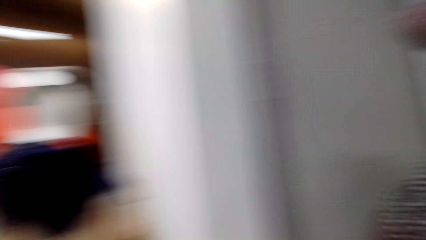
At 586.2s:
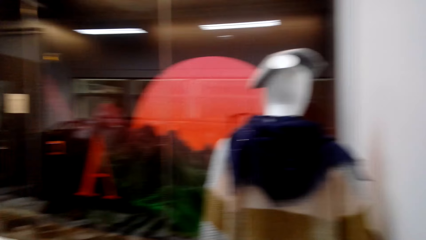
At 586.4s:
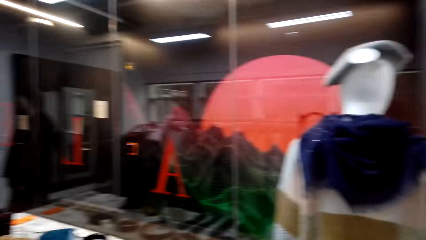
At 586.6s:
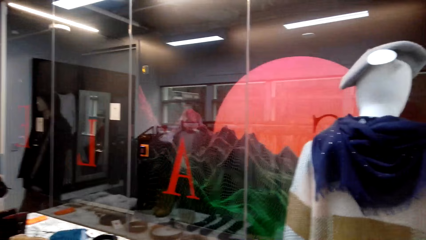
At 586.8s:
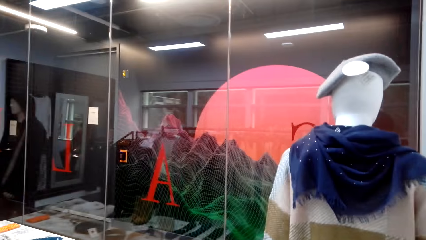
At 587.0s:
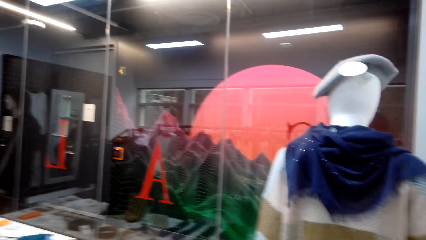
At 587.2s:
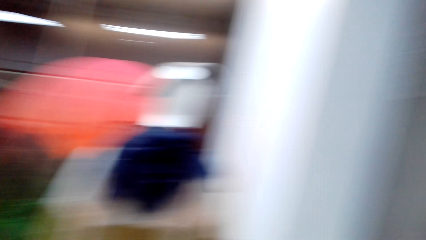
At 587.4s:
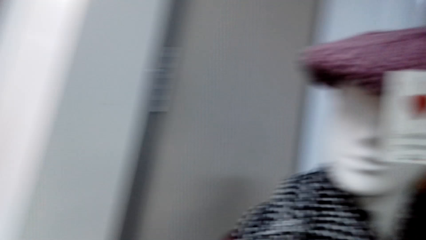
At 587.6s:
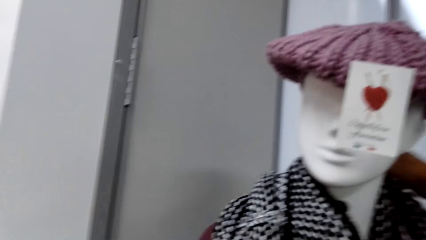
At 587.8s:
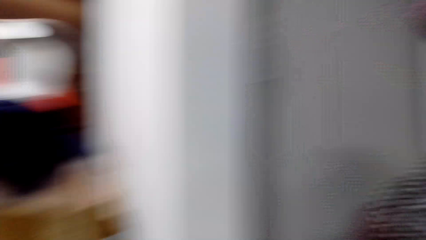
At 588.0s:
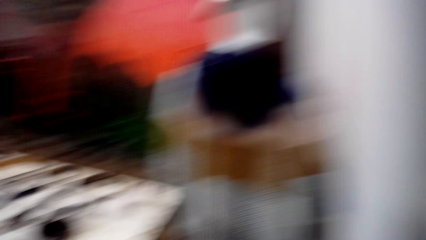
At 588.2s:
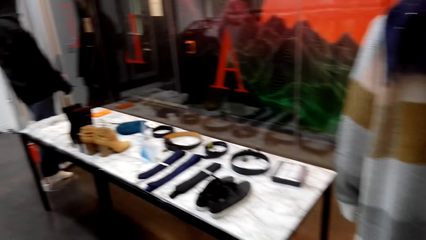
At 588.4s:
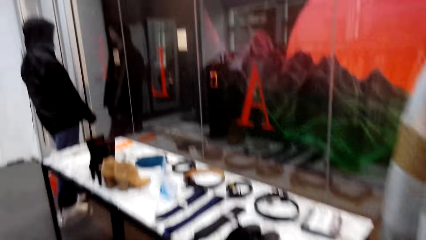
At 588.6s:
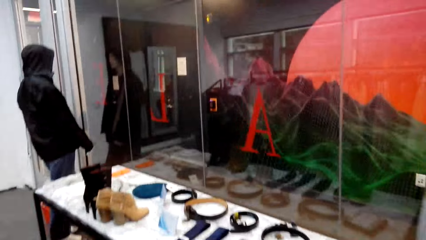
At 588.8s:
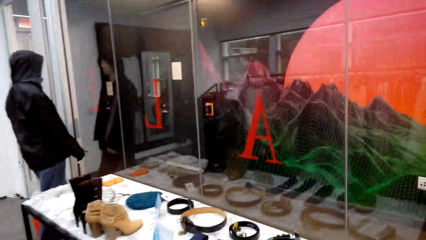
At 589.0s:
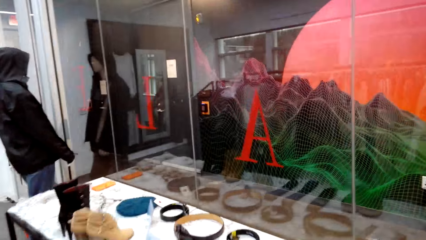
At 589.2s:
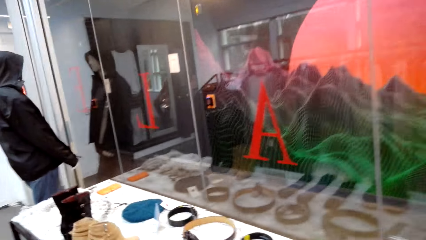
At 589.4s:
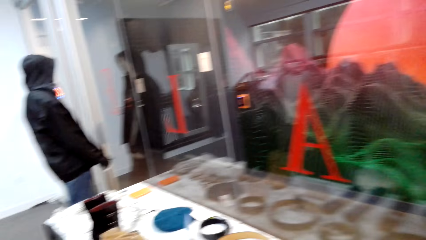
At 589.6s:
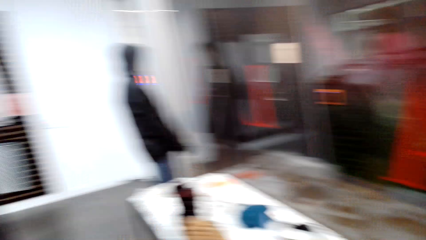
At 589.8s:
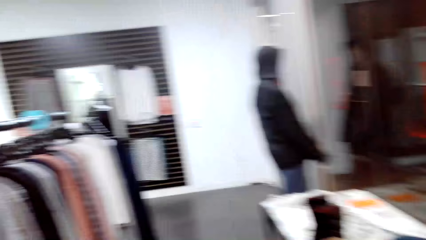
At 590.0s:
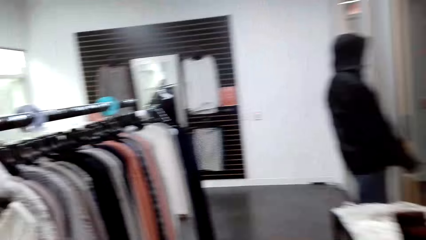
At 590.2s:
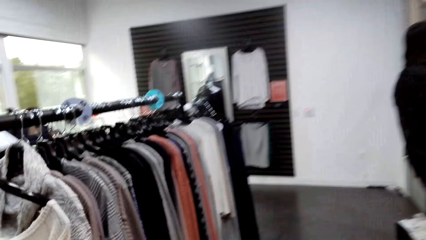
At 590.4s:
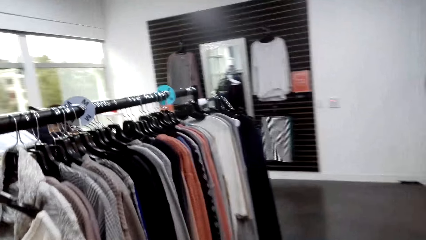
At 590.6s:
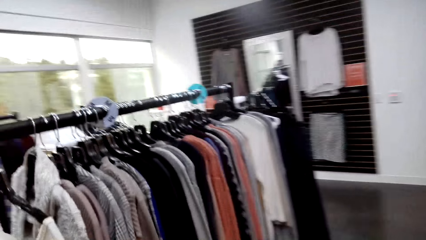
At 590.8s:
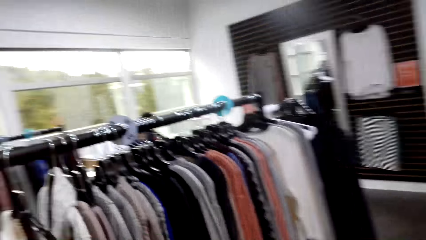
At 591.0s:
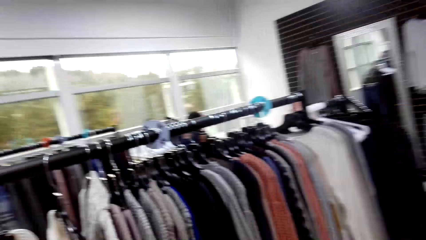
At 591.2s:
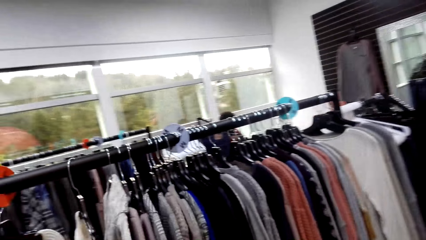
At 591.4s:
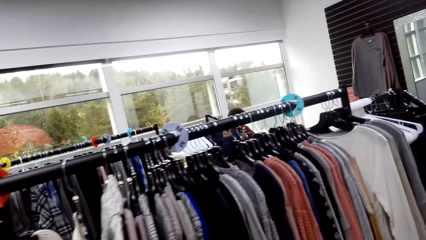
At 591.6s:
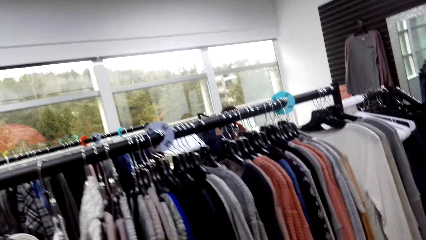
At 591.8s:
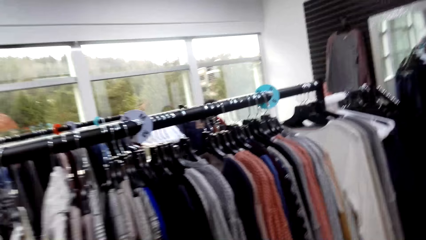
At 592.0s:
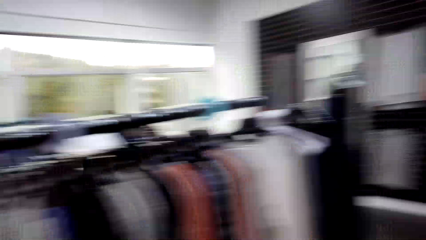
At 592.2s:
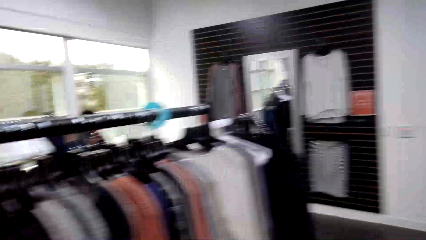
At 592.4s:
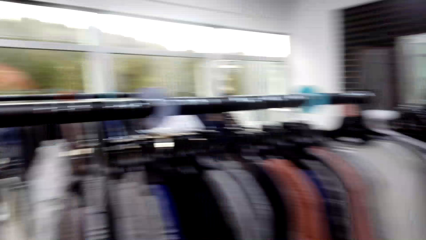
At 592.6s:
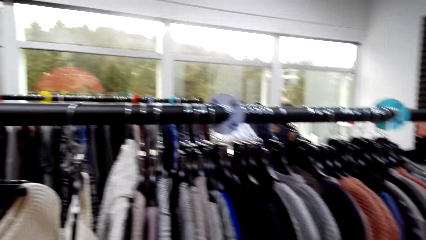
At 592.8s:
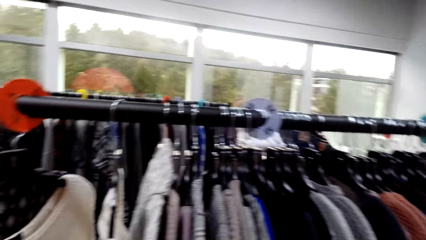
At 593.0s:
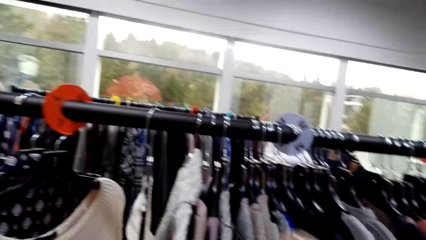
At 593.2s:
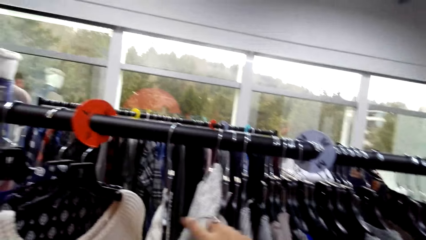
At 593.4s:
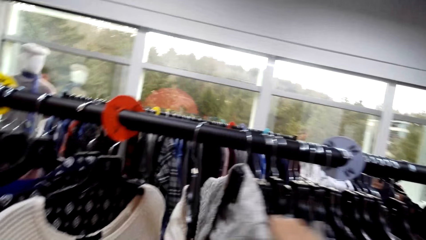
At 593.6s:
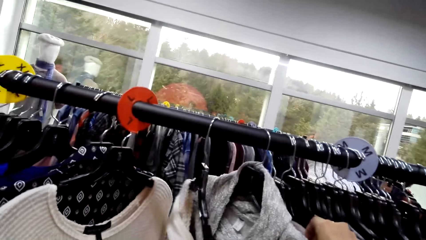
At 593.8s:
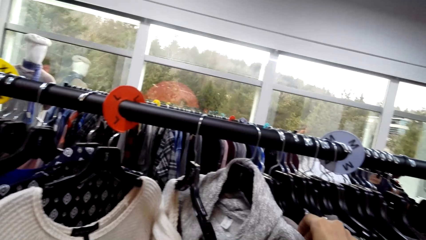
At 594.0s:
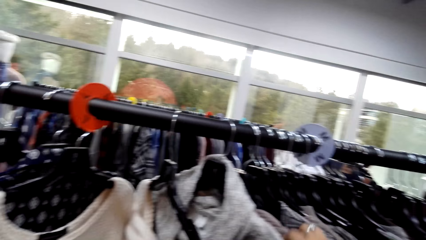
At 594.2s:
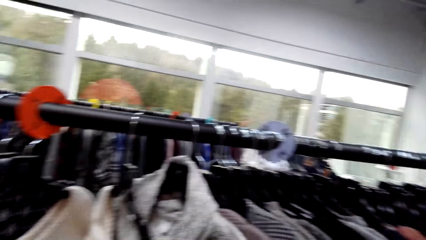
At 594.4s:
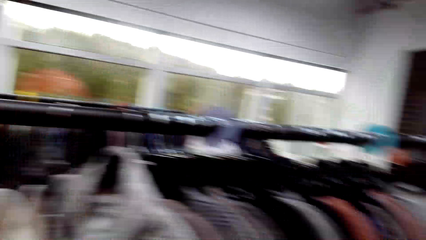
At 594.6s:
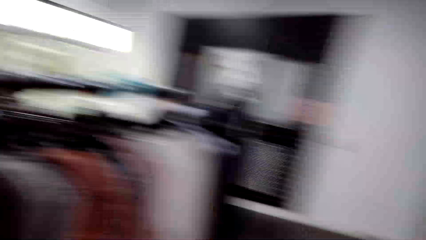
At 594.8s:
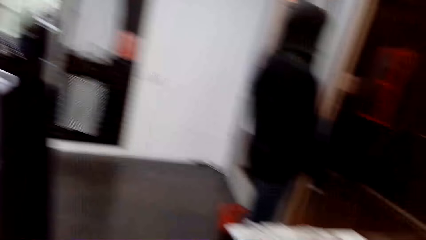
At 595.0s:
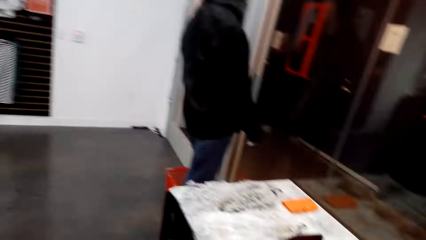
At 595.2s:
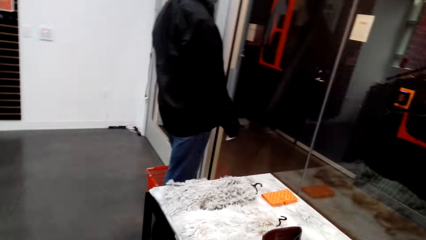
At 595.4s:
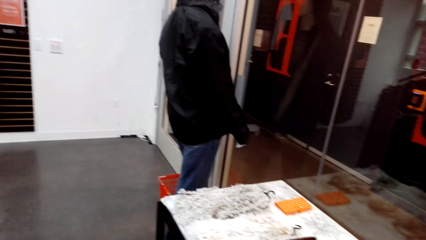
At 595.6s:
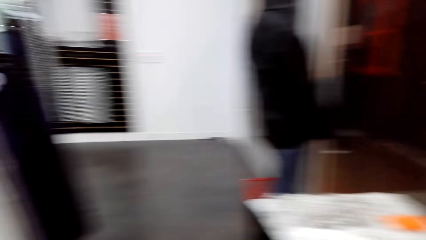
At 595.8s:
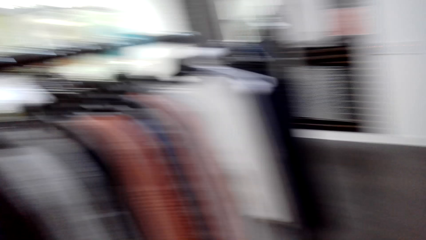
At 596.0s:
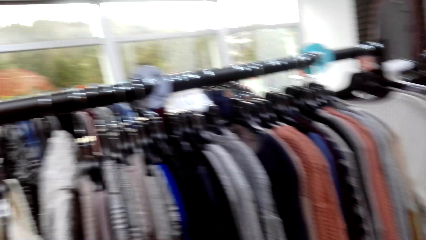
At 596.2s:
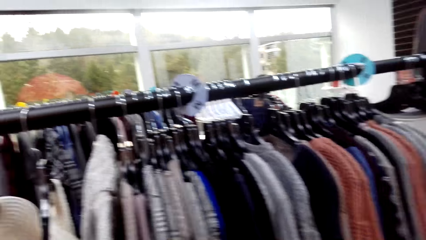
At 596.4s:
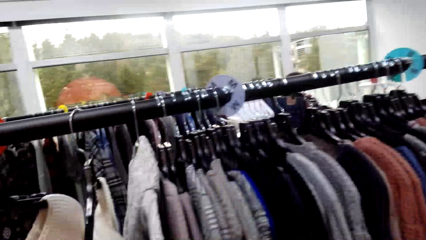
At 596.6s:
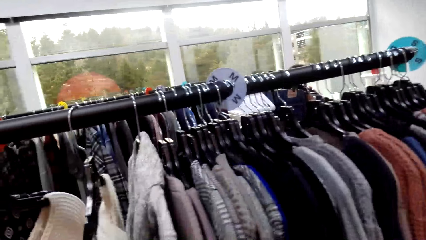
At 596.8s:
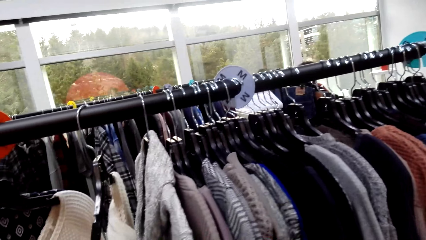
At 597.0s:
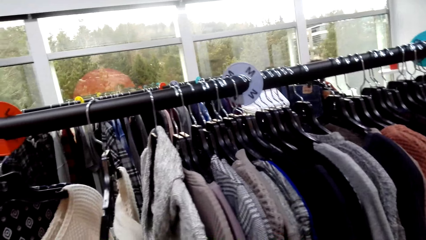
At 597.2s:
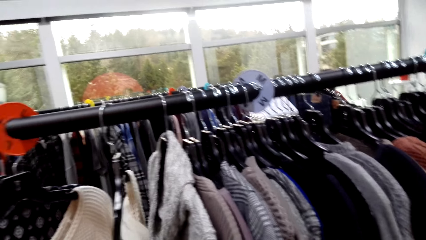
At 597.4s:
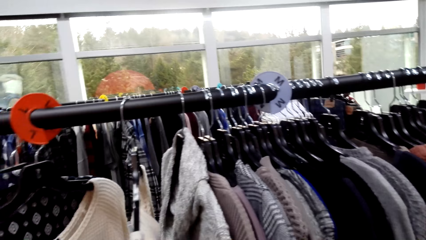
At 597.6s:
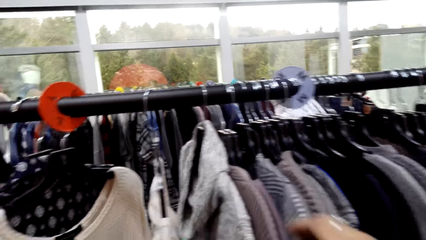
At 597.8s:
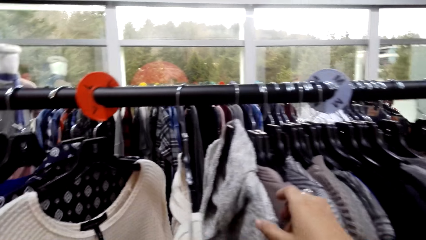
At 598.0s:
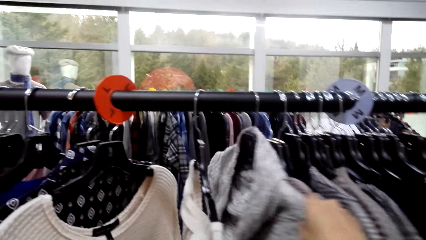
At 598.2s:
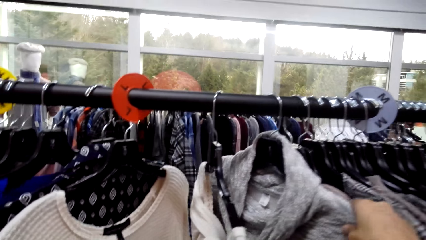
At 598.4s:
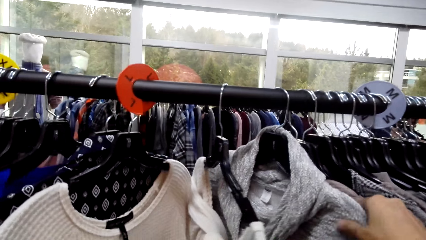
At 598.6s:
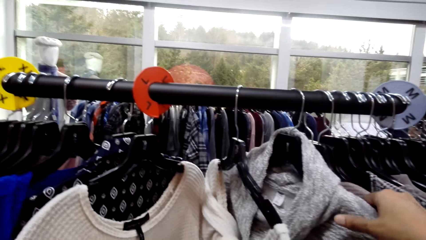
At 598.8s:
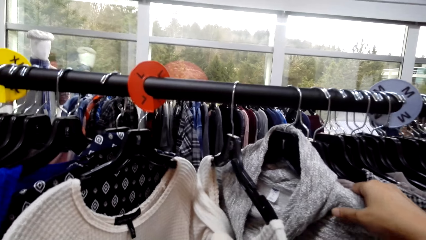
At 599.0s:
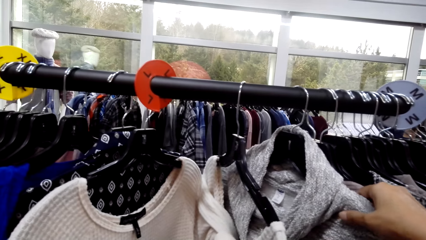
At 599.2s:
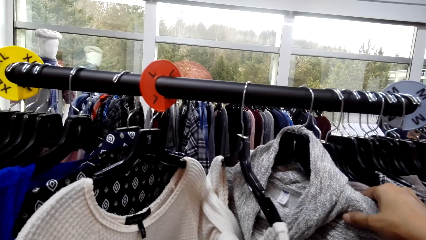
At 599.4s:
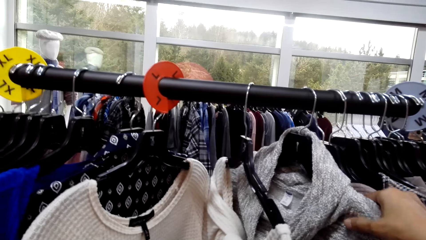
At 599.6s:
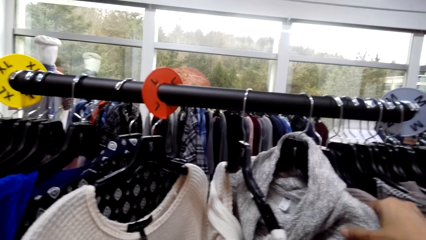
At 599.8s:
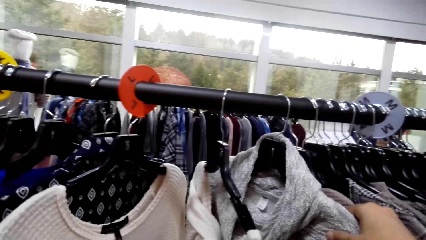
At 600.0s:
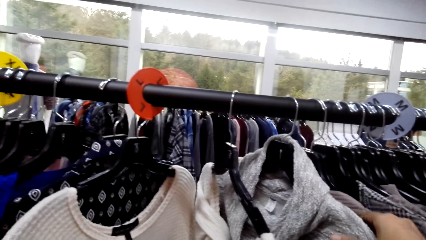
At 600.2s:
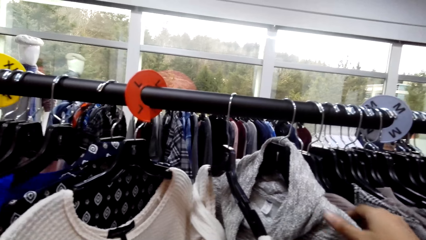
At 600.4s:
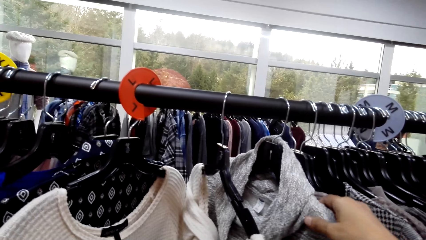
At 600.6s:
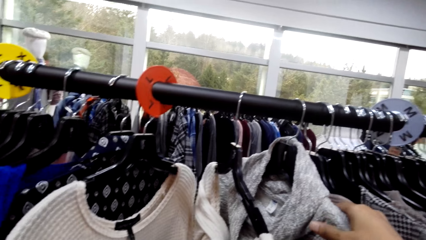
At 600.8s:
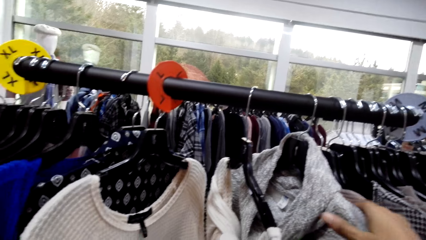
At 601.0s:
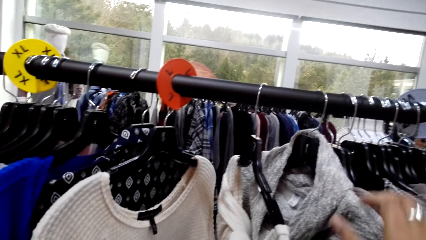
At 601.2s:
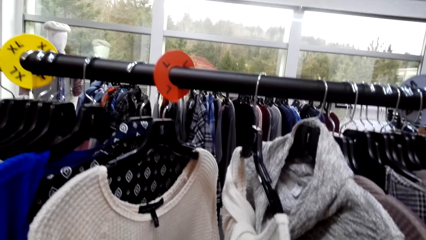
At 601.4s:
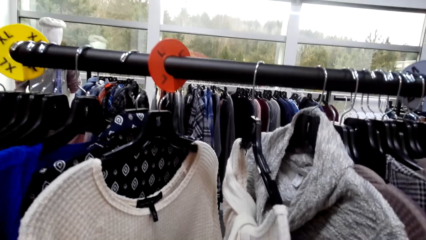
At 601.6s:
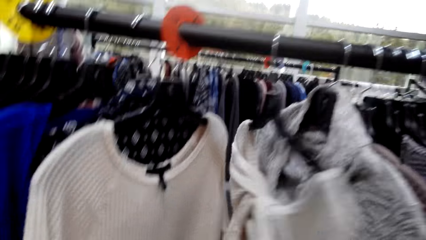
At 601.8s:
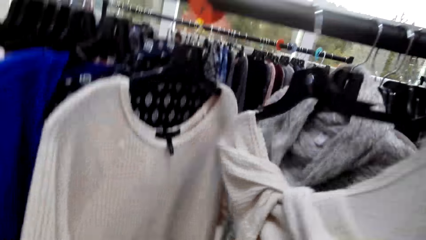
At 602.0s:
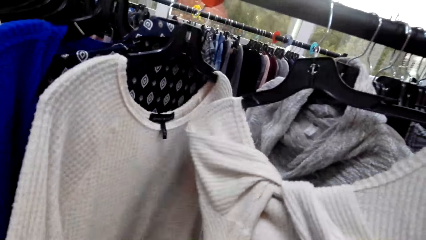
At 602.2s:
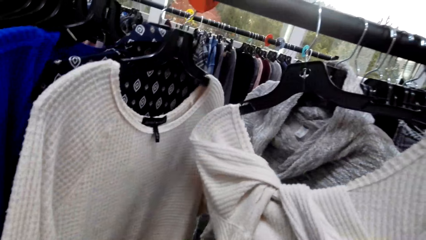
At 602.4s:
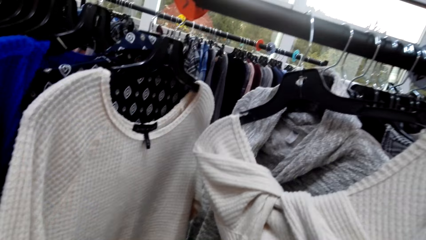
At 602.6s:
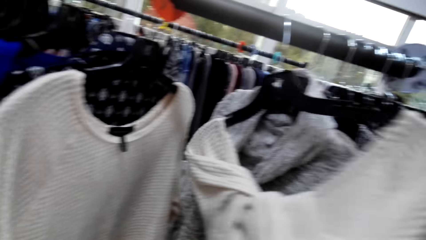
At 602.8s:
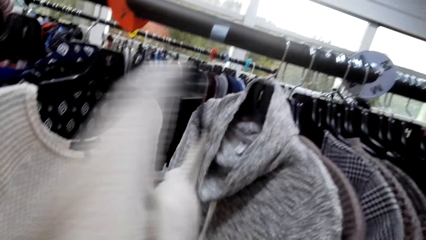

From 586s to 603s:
The camera wearer looks at the clothes in the clothes store. They touch the clothes on the cloth line. They converse with a man.
